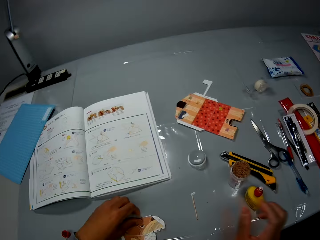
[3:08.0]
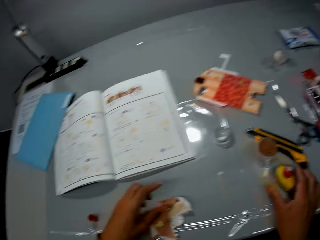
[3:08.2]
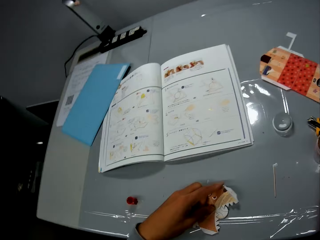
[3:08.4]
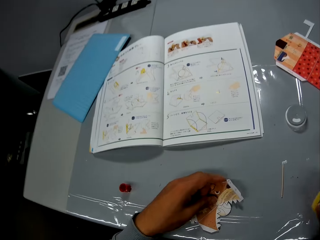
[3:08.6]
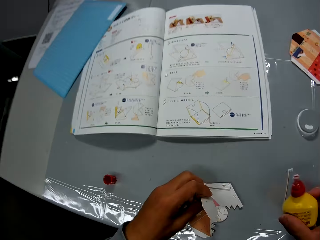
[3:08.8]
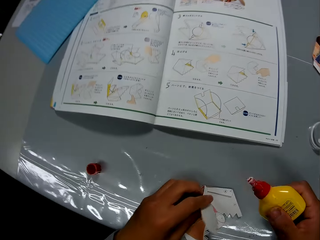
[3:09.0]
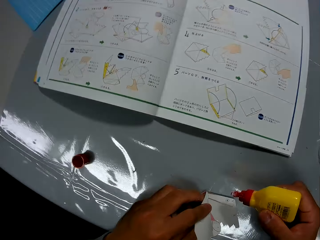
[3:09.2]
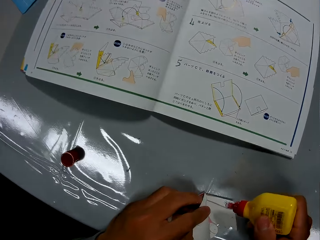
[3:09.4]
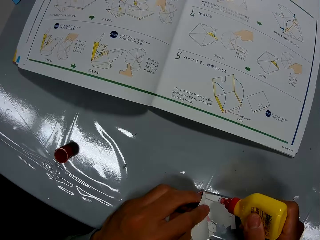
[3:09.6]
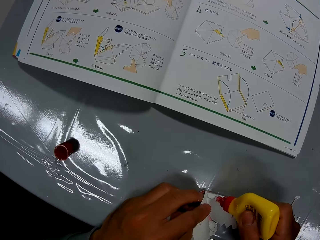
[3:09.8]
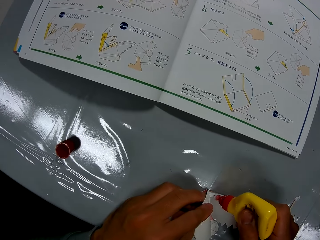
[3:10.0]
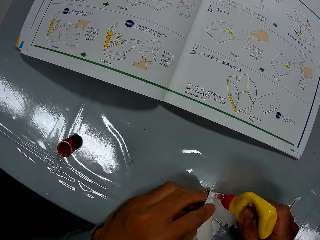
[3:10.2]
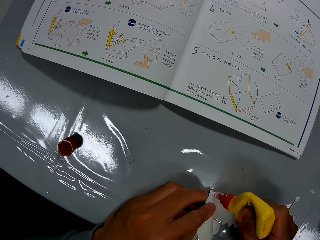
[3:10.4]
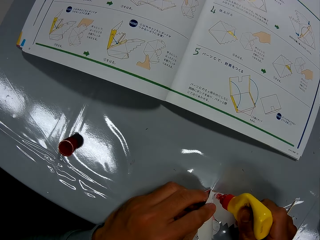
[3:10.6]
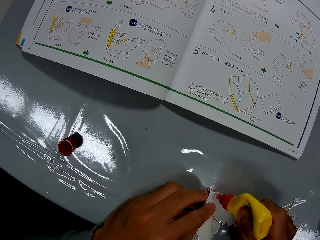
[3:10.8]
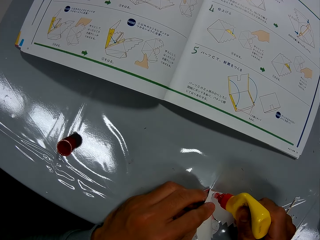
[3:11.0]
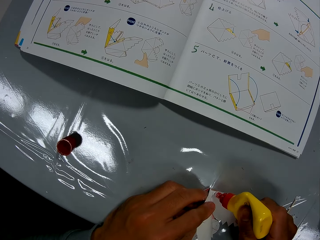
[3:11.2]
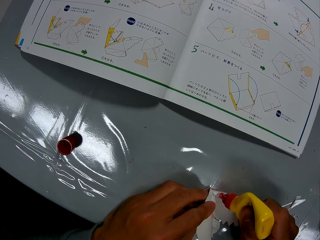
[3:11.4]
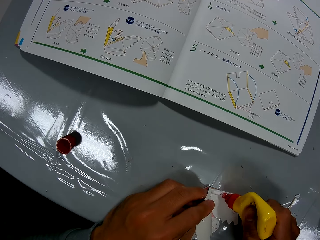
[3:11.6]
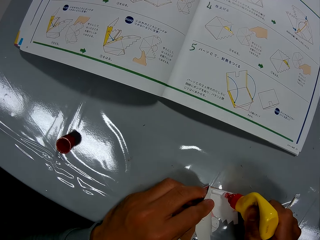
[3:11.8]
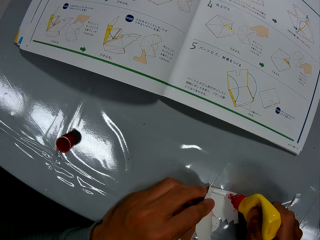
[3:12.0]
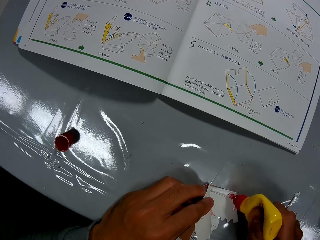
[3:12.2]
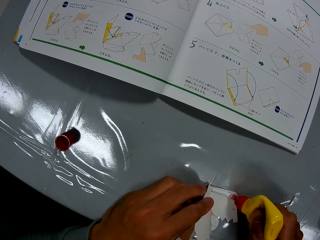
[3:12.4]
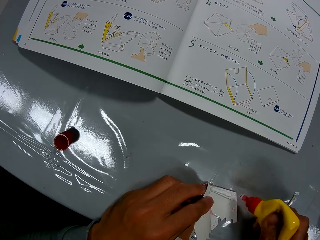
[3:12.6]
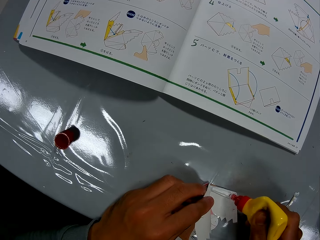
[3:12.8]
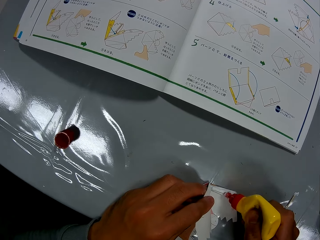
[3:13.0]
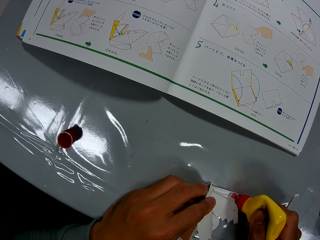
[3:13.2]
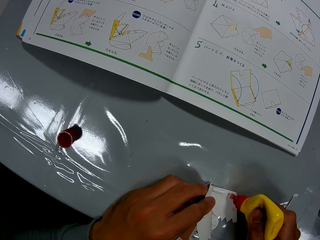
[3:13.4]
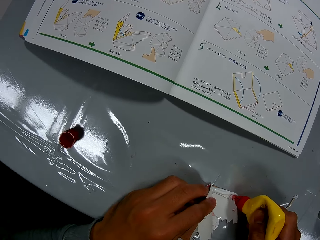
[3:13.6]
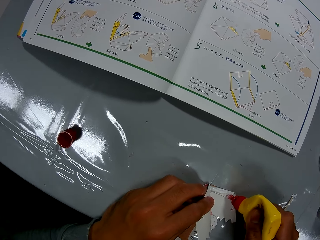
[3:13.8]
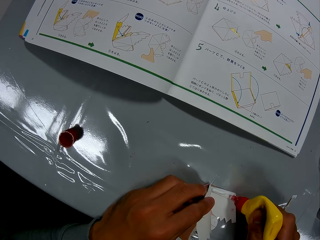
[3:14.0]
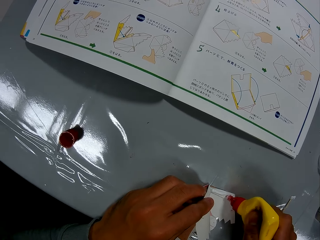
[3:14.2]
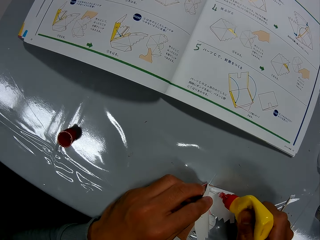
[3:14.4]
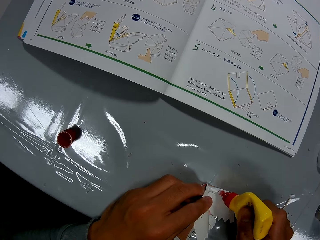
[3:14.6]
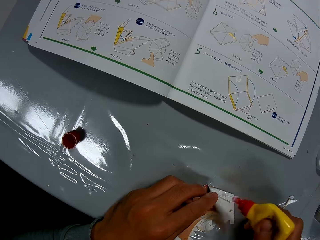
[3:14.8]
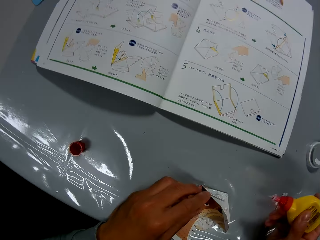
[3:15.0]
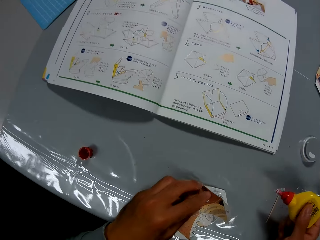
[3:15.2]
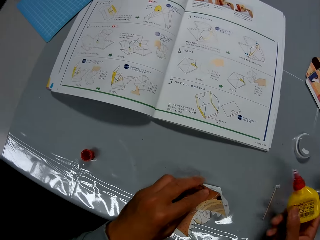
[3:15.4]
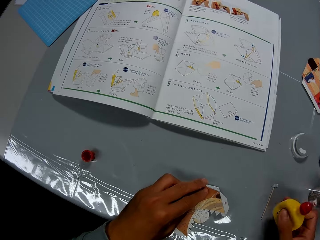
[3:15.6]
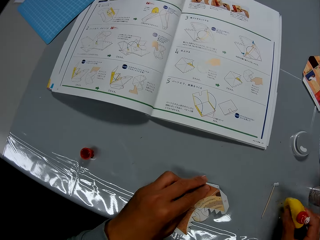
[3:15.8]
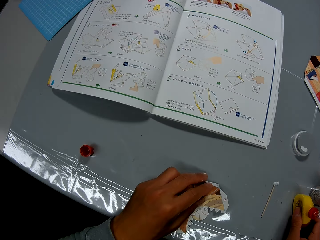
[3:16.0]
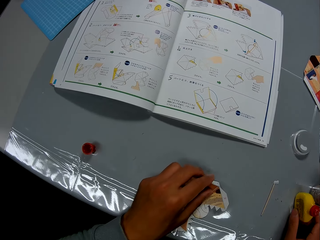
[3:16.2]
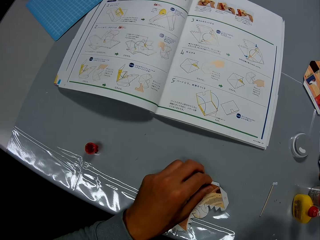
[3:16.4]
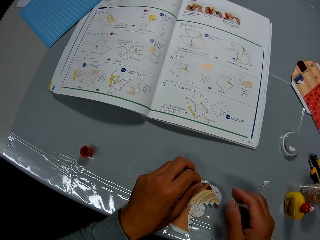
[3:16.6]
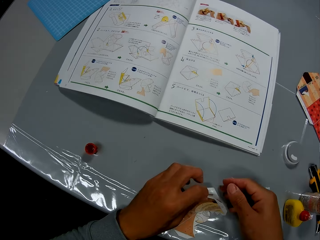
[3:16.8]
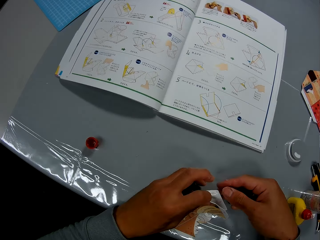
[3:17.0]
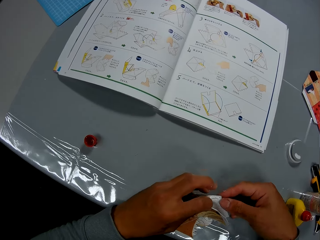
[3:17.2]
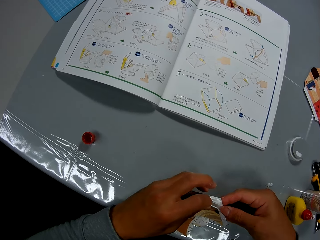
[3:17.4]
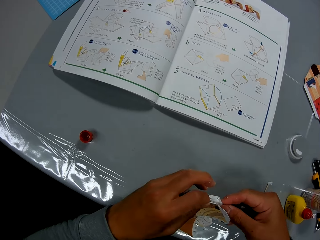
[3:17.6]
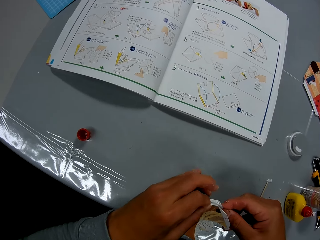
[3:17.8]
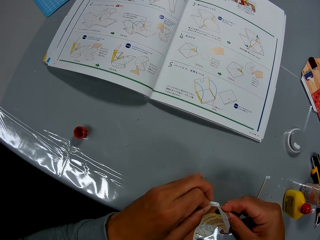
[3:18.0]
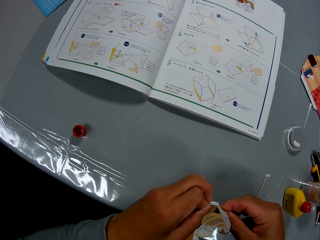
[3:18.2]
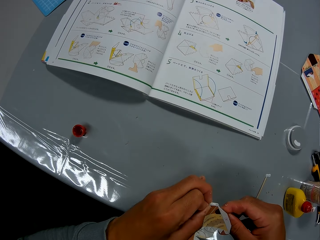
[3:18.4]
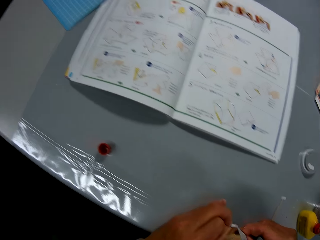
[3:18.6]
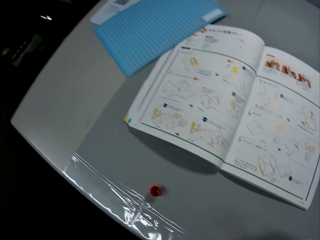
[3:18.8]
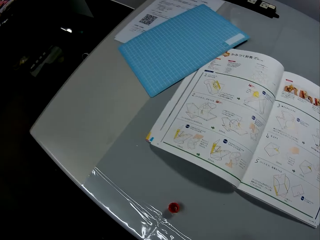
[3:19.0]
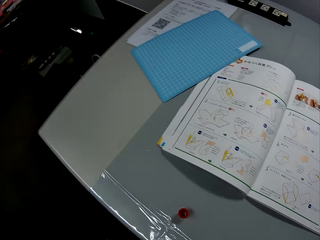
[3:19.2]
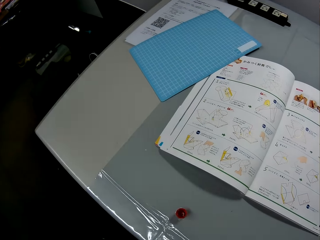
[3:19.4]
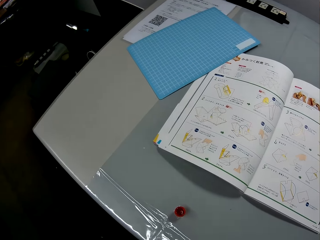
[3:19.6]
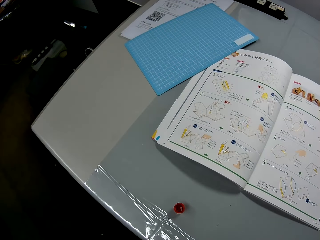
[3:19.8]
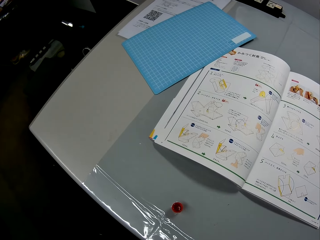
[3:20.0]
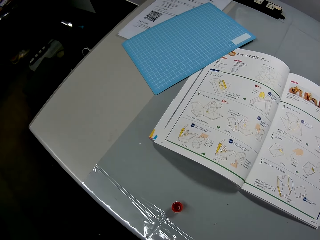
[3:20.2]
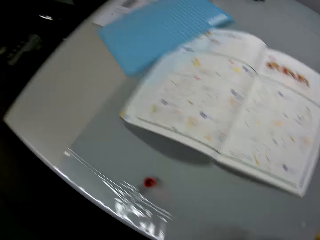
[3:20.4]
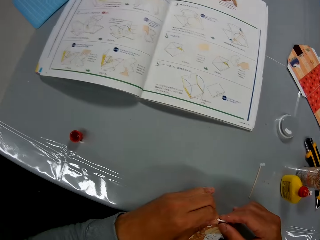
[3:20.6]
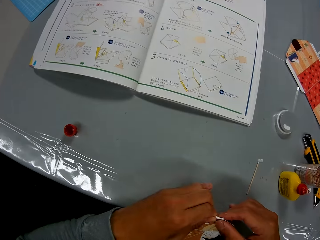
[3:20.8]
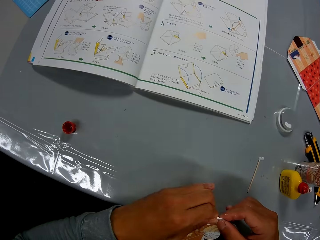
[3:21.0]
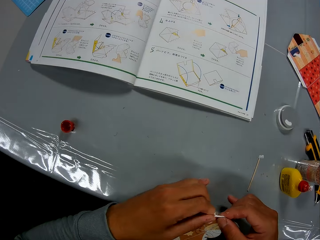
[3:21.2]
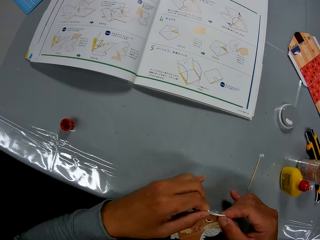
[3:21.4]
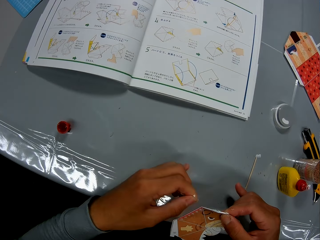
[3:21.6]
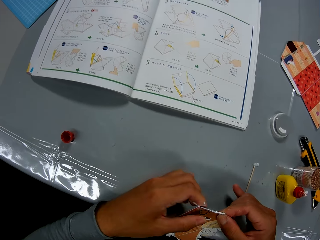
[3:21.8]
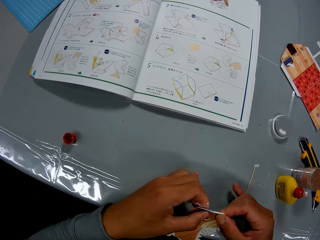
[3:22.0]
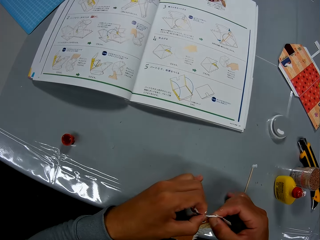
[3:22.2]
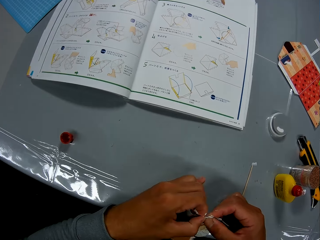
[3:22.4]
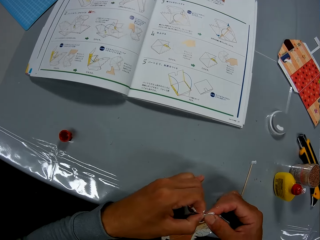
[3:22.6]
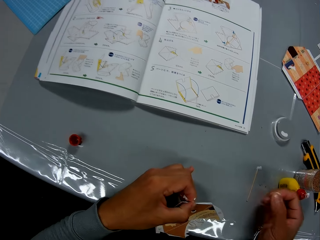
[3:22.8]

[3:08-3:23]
The camera wearer puts the paper model or paper craft on the table. They pick up the glue container from the table. They lift the paper model. They put the glue on the paper model. They put the glue container on the table. They lift the paper model. They join the paper craft together. They touch the paper model. They continue to check the craft illustrations in the craft book. They press the paper craft together. They fold the paper model.

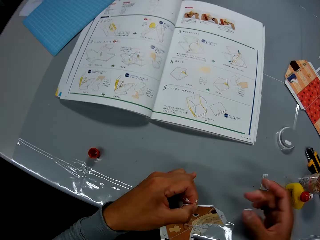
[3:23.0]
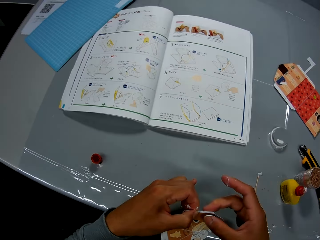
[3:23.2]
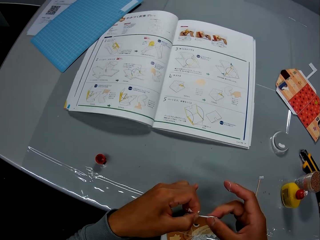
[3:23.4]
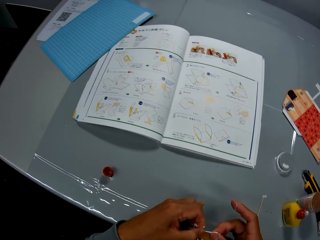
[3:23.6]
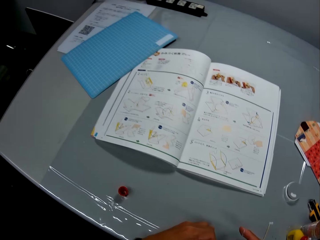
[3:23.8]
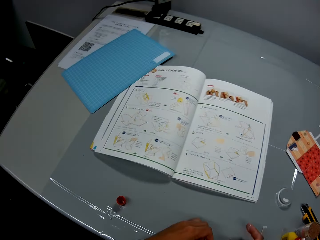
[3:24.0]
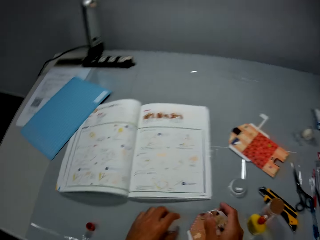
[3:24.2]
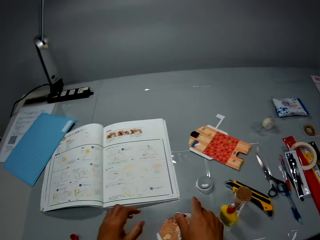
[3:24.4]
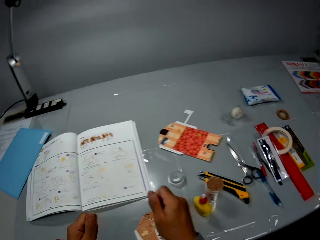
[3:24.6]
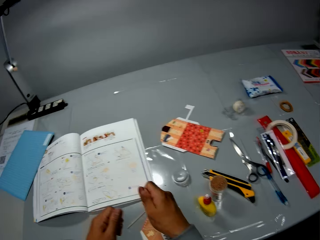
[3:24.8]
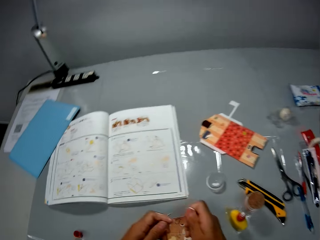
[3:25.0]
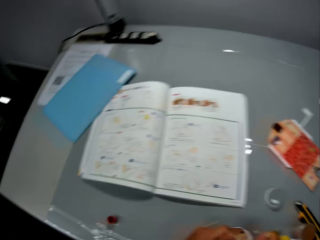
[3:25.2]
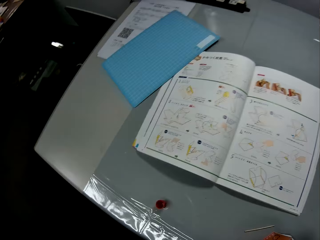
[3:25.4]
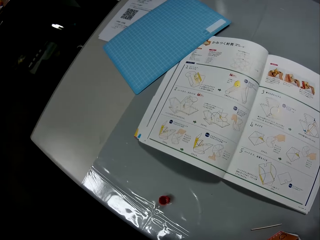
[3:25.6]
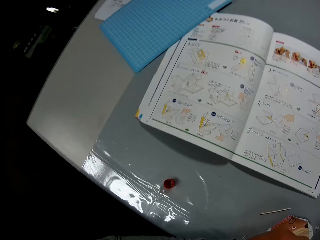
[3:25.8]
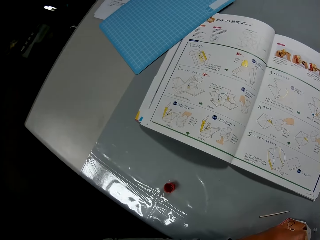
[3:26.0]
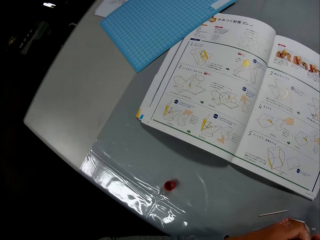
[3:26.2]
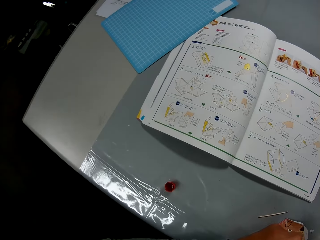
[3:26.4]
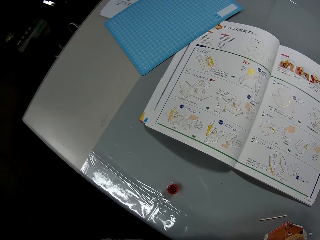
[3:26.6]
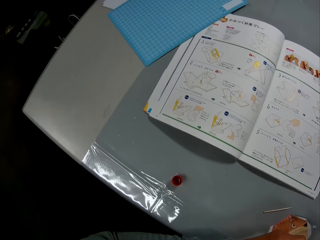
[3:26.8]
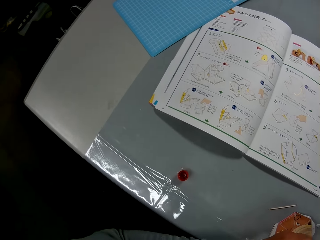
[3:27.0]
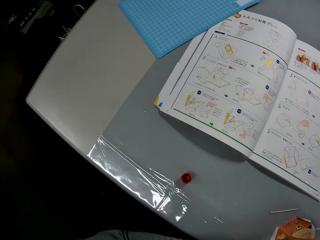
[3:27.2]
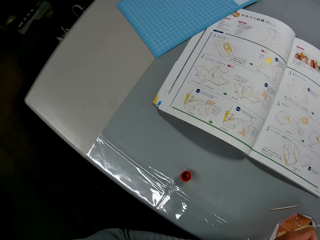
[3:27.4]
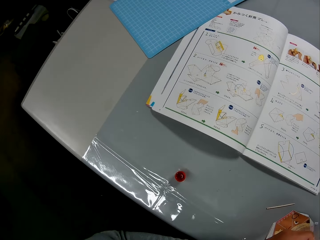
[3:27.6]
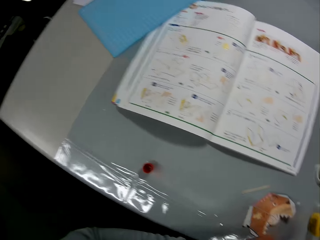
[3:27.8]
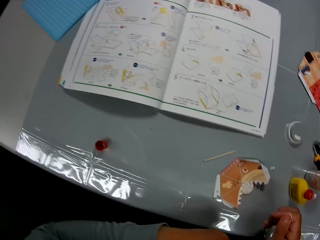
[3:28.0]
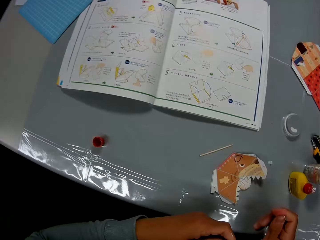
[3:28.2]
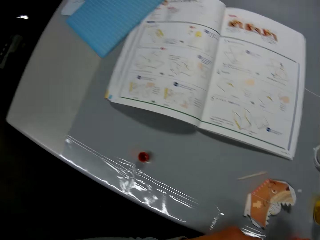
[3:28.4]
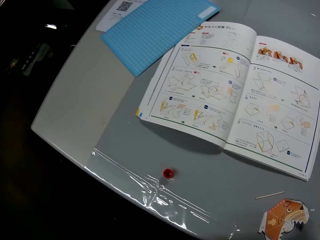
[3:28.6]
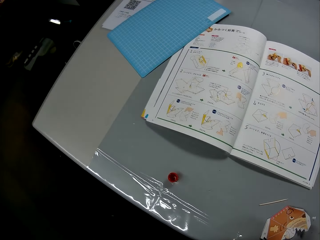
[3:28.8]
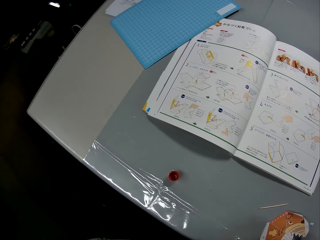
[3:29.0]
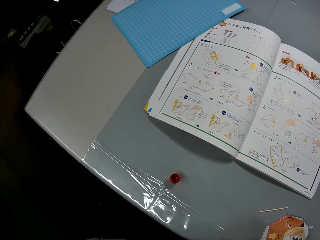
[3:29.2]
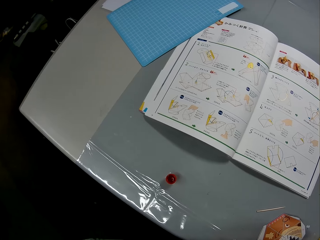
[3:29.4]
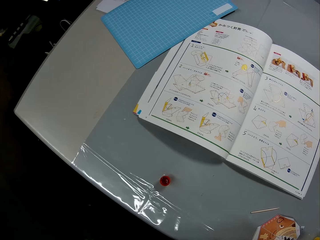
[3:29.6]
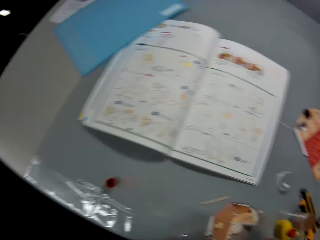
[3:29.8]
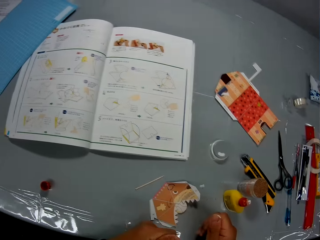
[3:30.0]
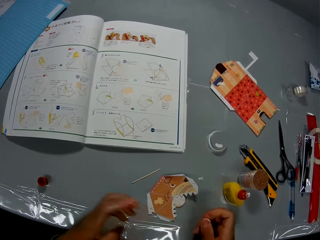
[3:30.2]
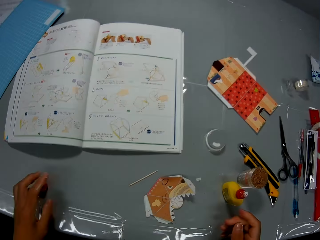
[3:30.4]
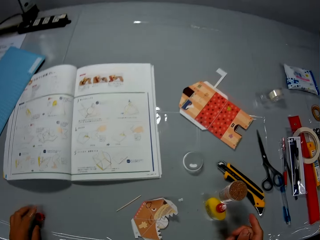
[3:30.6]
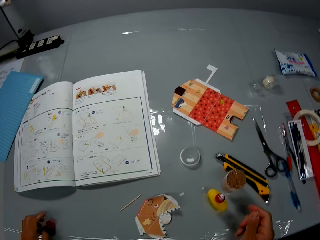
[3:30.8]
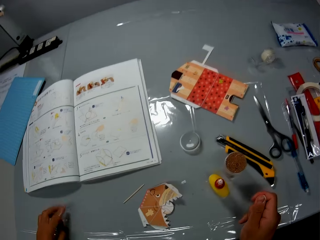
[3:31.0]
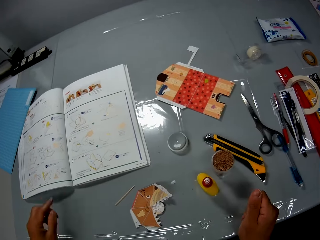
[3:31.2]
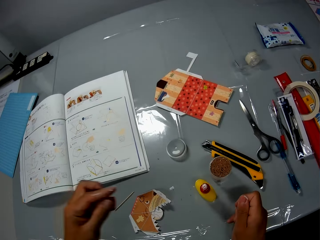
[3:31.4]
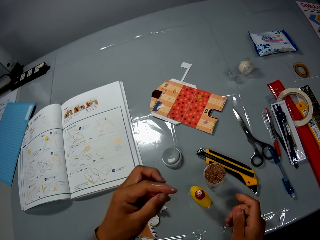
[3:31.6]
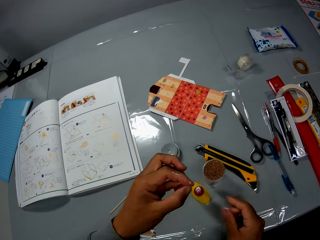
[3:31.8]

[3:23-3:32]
The camera wearer looks at the manual. They put the paper model on the table. They continue to check the craft illustrations in the craft book. They touch something. They look at the manual. They pick up the cover of the glue container.
